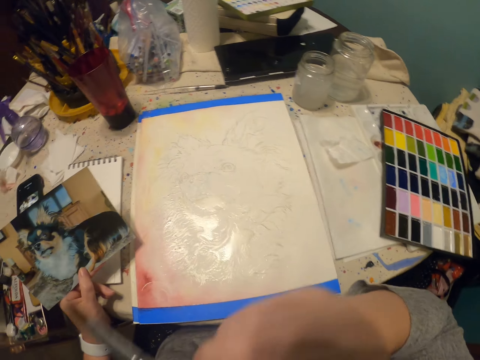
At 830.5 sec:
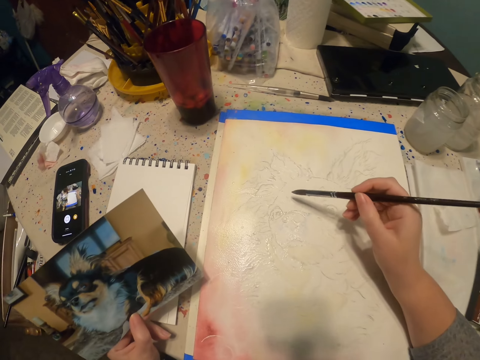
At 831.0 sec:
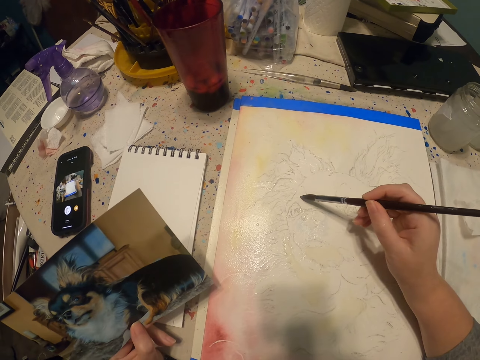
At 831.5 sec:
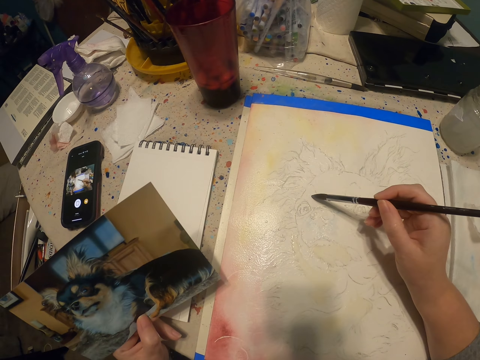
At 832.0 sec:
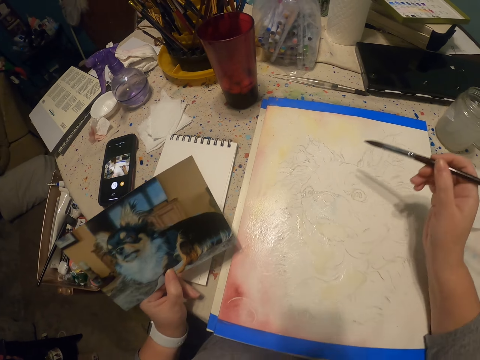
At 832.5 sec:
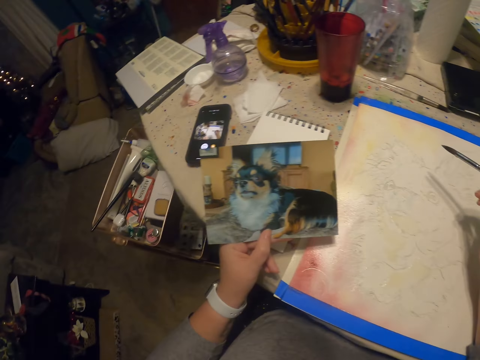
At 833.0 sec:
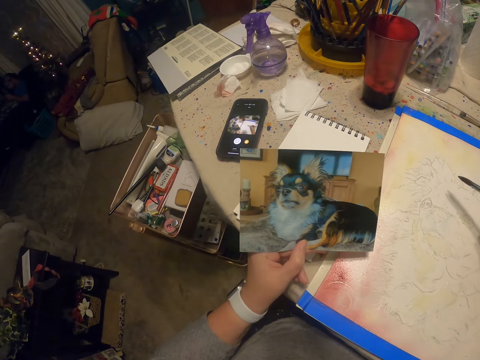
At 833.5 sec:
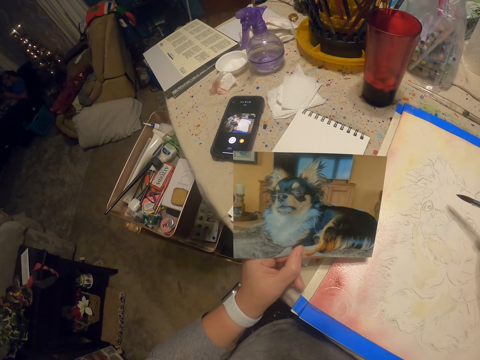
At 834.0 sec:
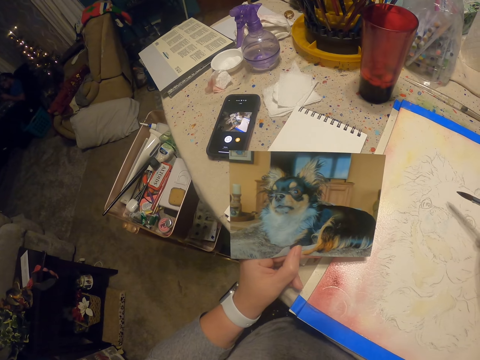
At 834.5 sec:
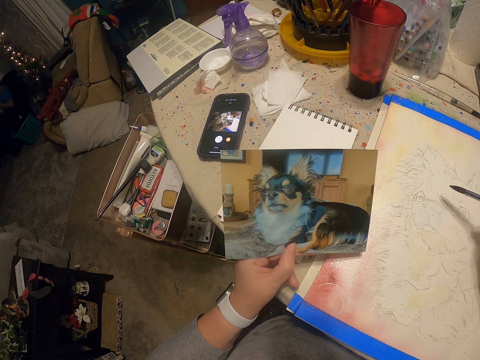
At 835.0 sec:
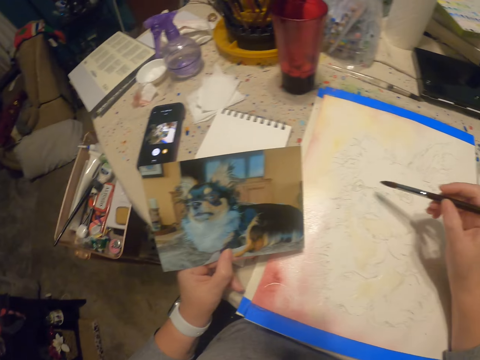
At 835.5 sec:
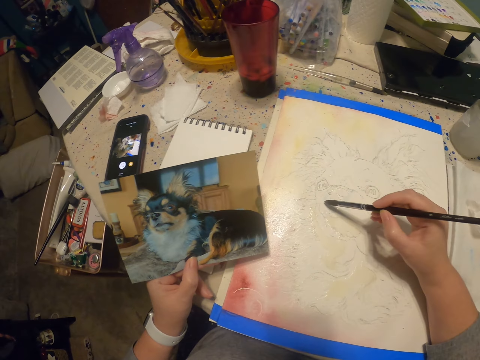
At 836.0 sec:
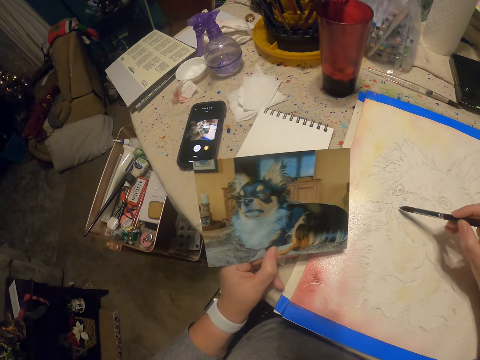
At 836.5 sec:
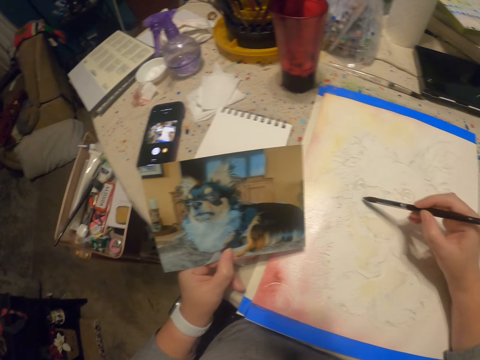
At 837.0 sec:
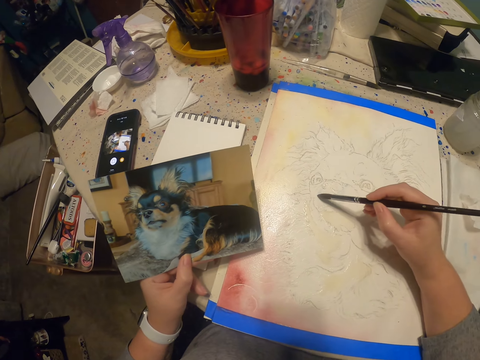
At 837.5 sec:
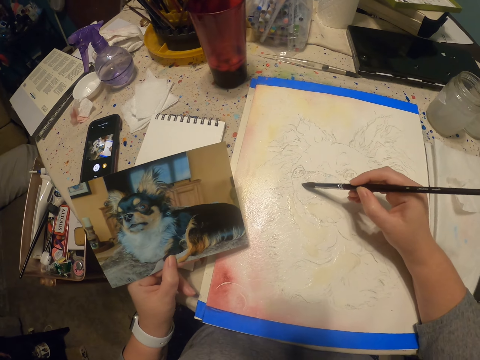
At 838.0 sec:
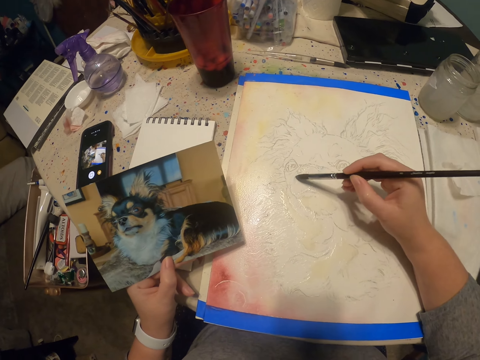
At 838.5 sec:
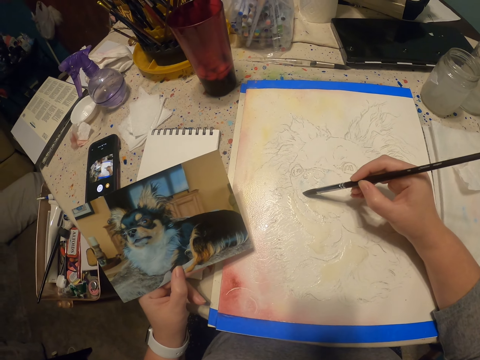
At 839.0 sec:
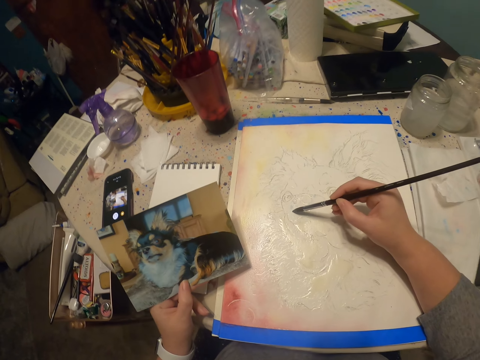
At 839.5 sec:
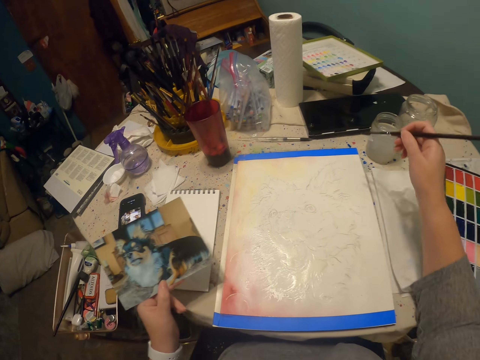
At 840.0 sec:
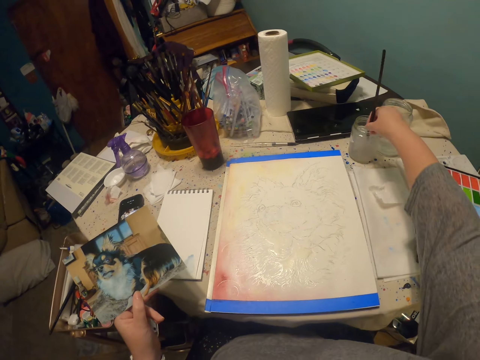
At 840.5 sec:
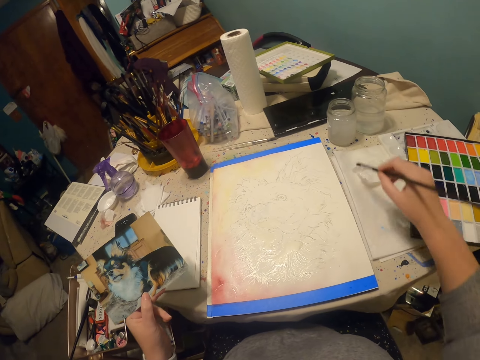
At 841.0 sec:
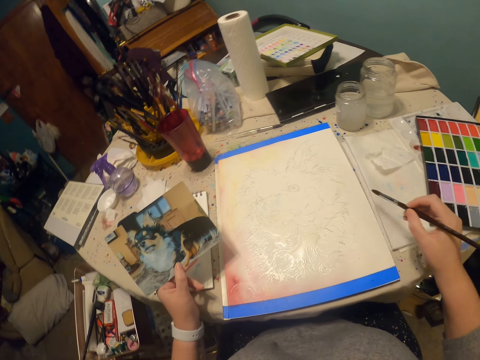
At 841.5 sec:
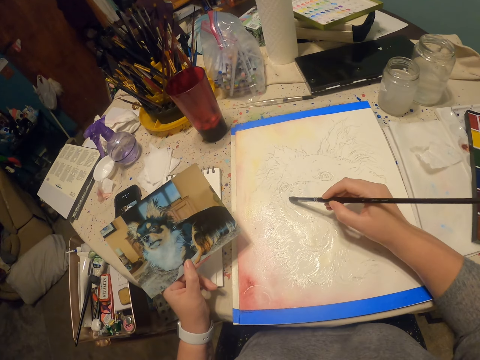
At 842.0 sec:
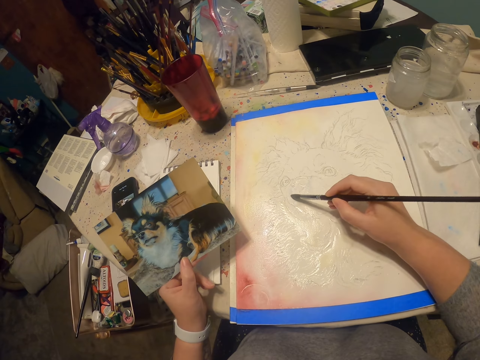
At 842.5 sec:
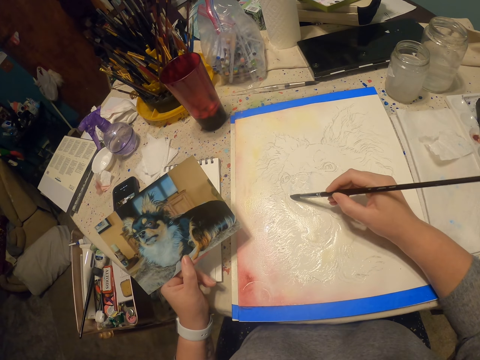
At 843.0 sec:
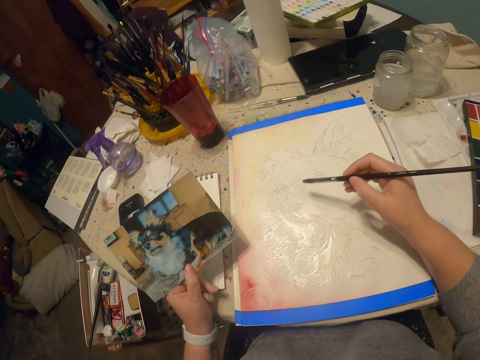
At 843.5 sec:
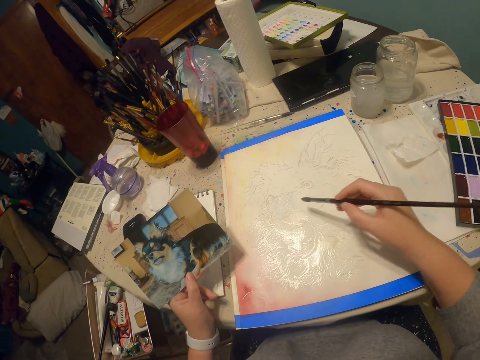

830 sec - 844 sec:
The camera wearer takes the paint brush from the mouth. They paint the dog. They dip the paint brush in something. They wipe the brush on a piece of paper. They paint the drawing.

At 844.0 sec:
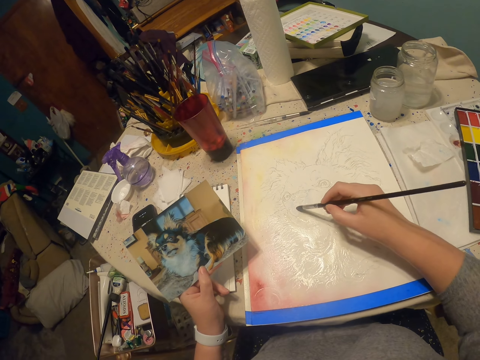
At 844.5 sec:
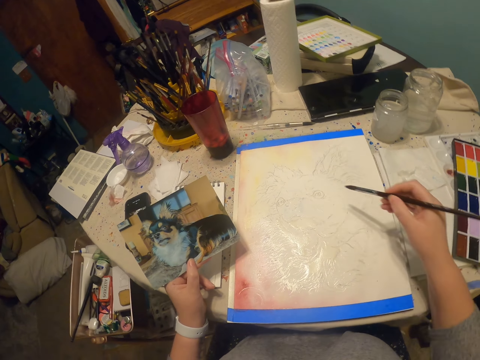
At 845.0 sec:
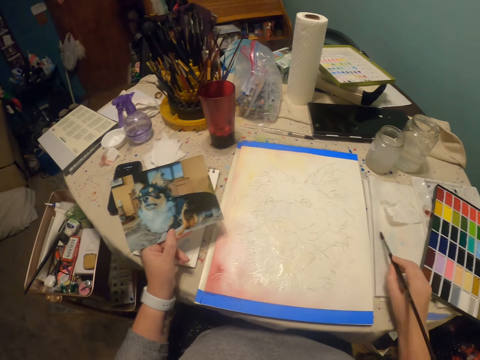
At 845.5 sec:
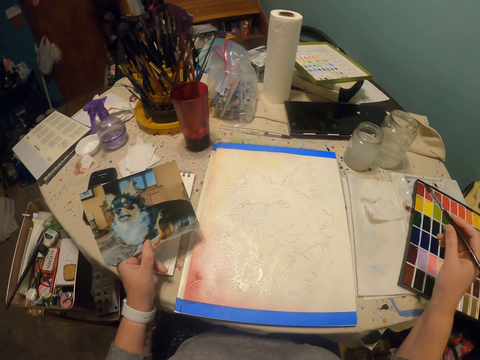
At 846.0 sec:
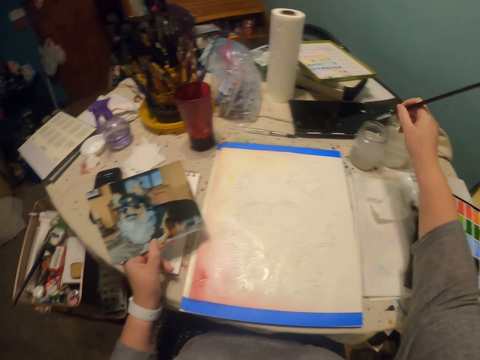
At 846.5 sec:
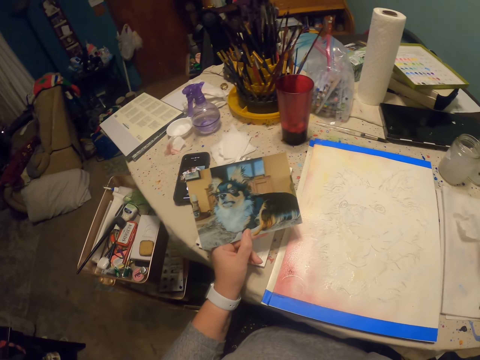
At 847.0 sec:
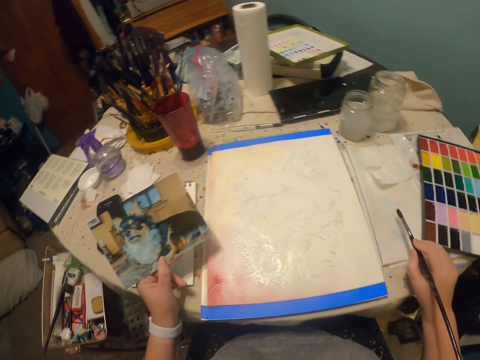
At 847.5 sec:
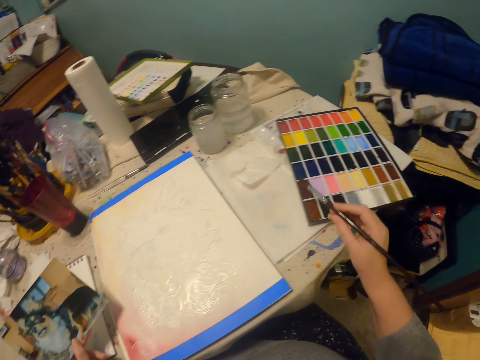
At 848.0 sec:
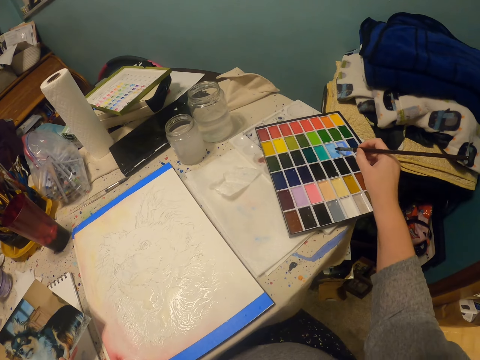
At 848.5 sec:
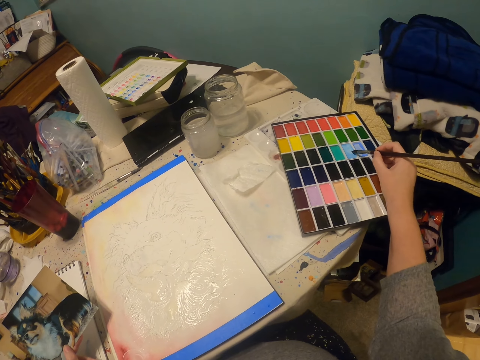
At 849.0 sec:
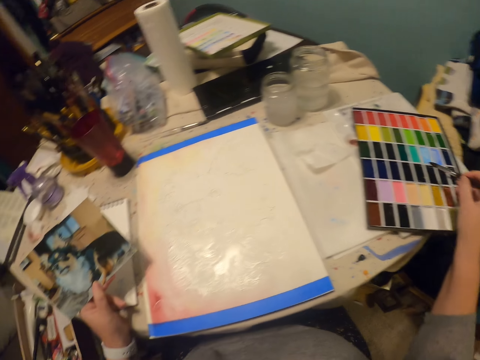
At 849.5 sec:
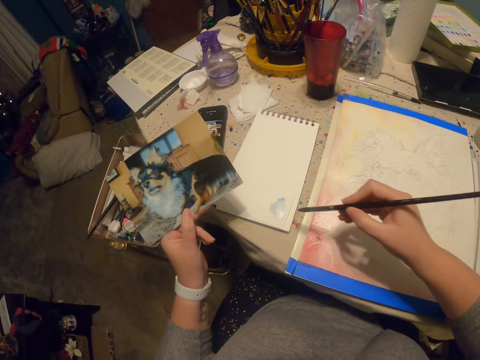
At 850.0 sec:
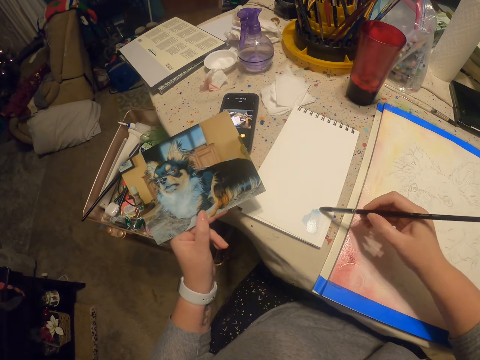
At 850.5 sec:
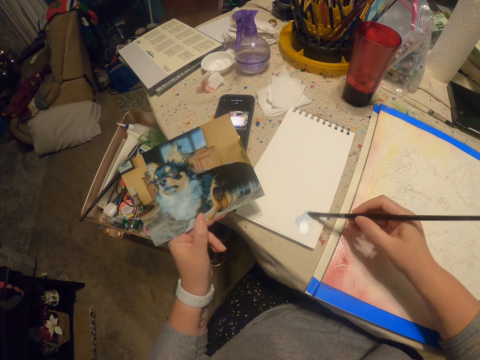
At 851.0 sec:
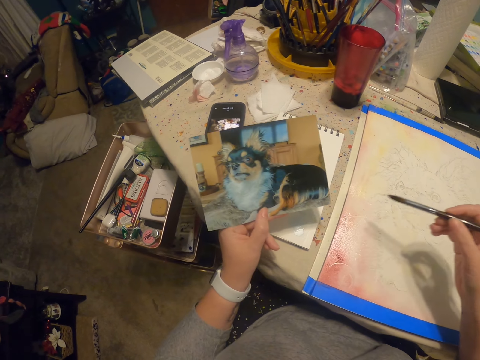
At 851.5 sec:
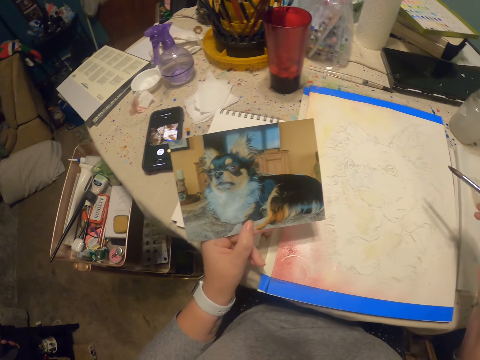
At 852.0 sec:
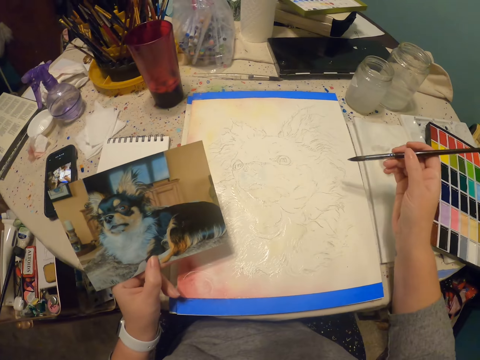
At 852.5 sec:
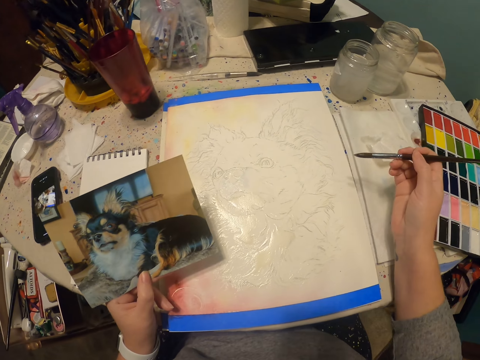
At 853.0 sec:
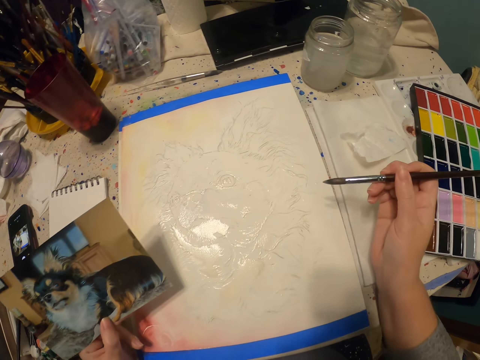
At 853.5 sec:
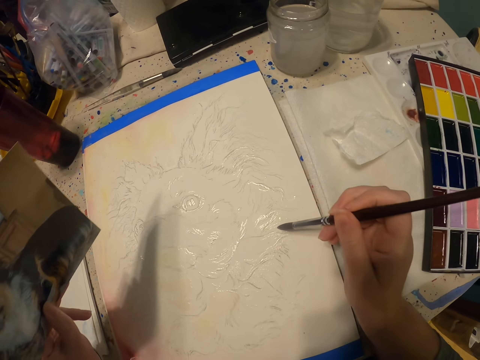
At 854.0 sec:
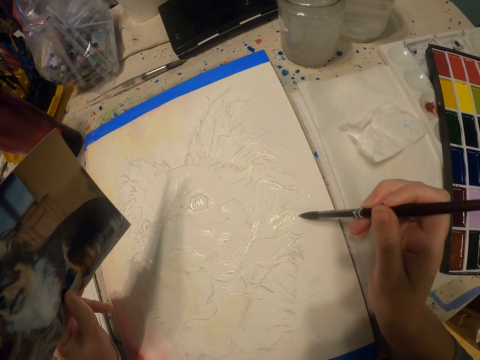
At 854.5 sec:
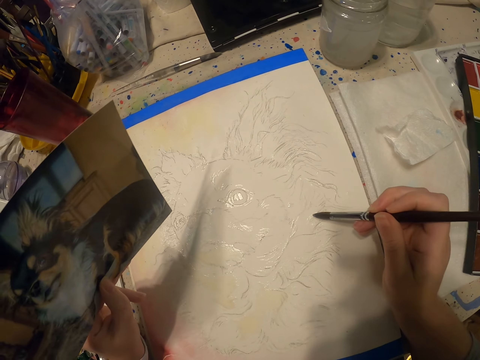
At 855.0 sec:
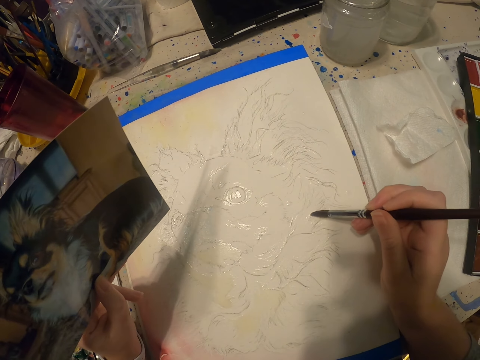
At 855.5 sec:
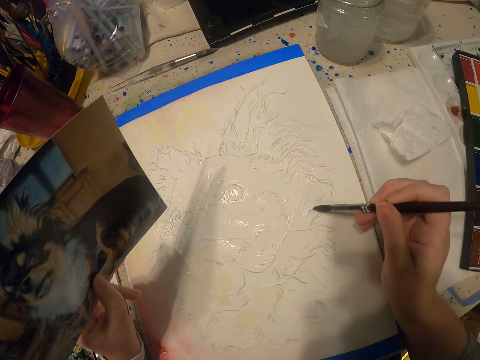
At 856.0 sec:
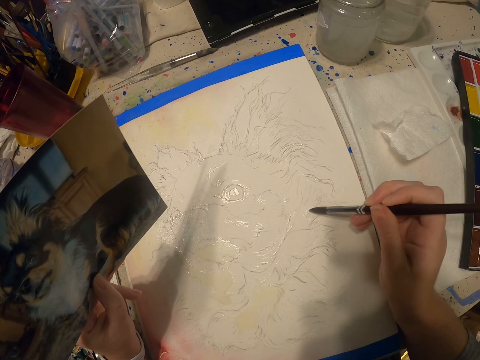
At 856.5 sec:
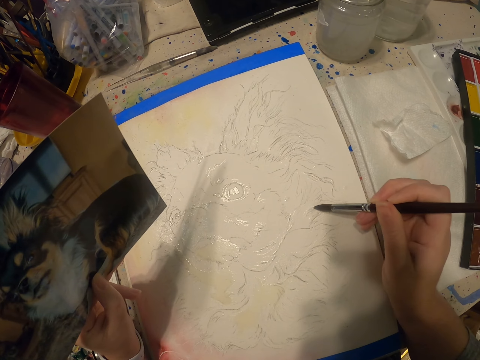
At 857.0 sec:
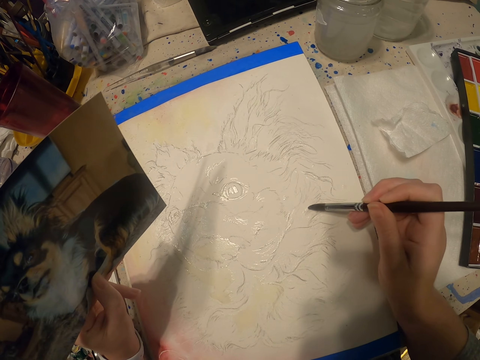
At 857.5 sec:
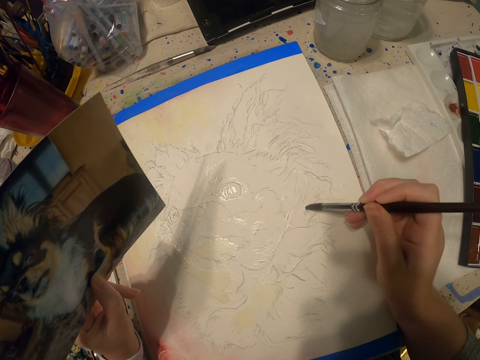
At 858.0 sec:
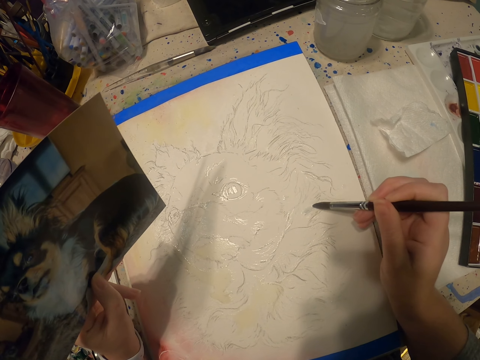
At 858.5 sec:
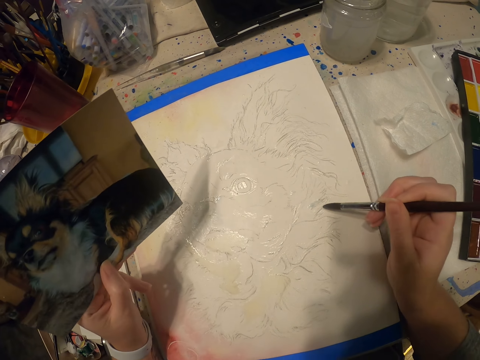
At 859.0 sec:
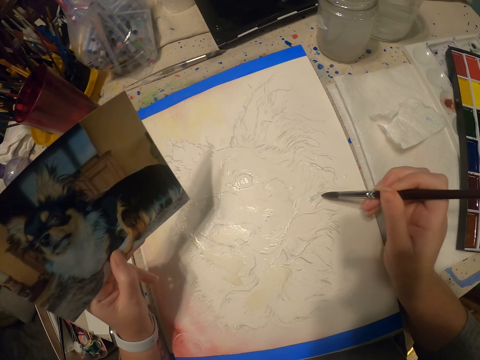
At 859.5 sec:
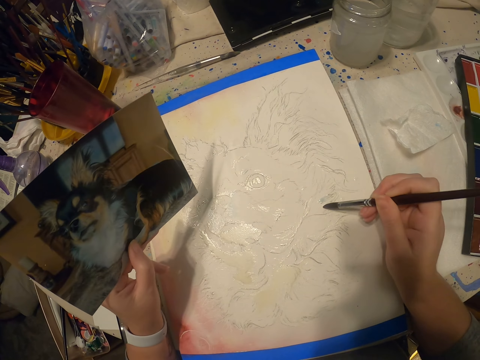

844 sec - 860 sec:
The camera wearer wipes the brush on a piece of paper. They dip the brush in liquid. They wipe the brush on the piece of paper. They dip the brush in paint. They pick a color. They wipe the paint on the piece of paper. They draw the dog. They paint on the book.
